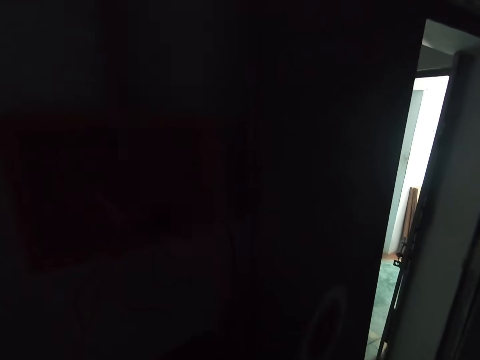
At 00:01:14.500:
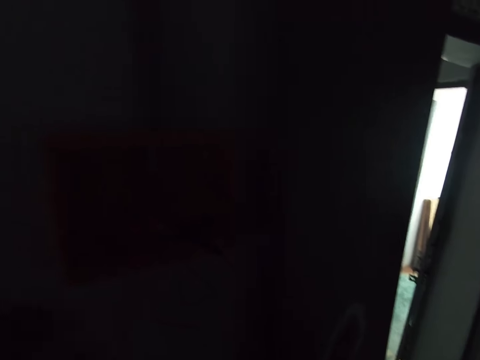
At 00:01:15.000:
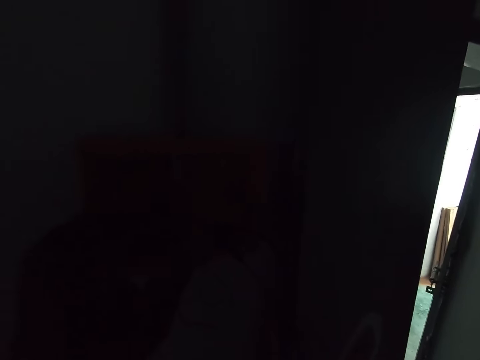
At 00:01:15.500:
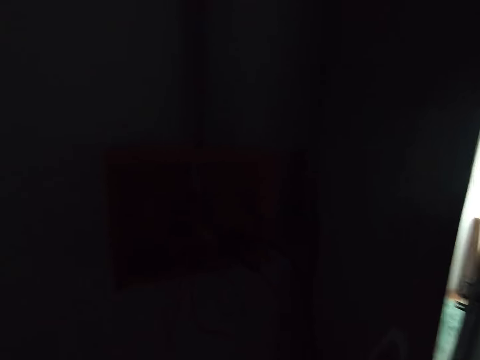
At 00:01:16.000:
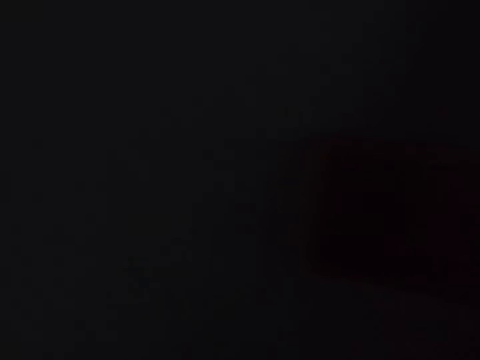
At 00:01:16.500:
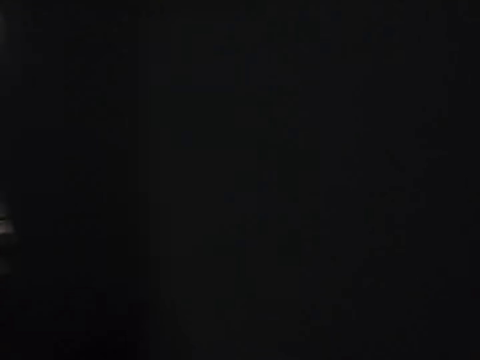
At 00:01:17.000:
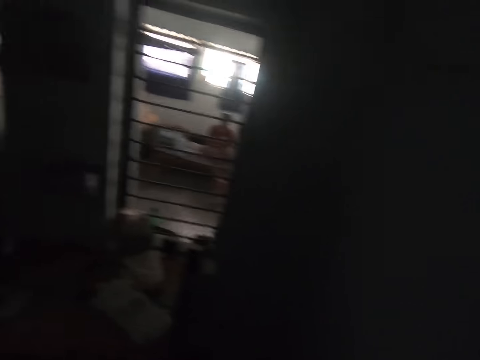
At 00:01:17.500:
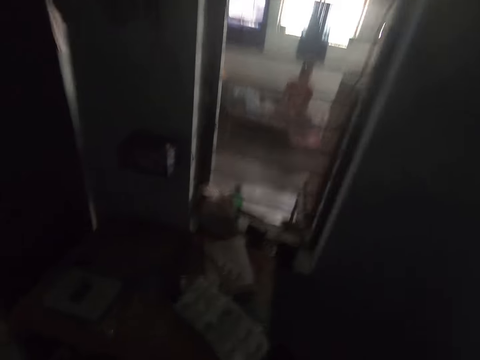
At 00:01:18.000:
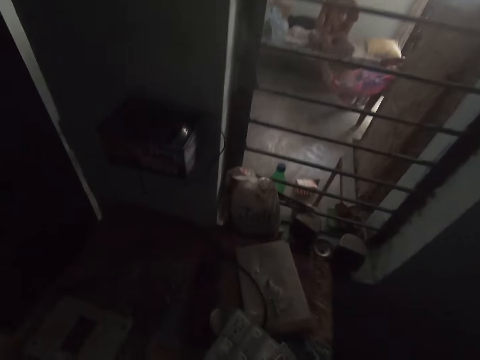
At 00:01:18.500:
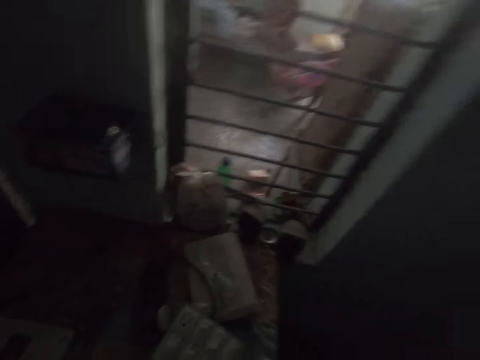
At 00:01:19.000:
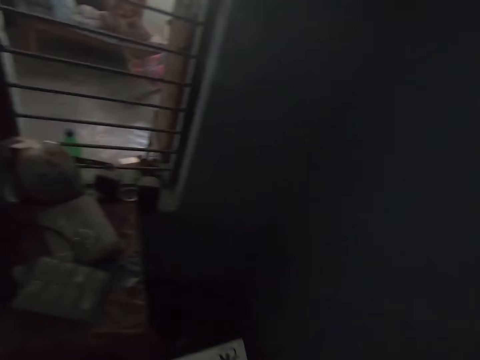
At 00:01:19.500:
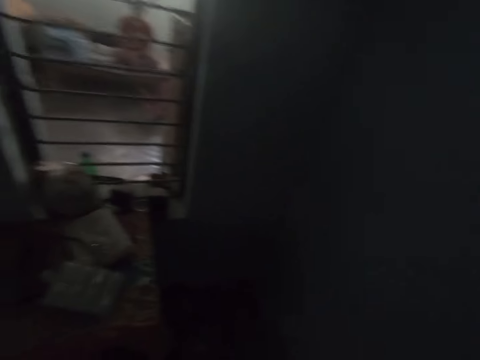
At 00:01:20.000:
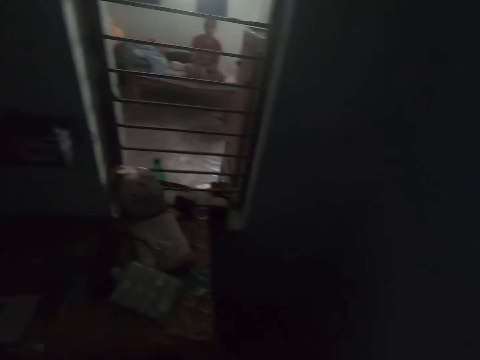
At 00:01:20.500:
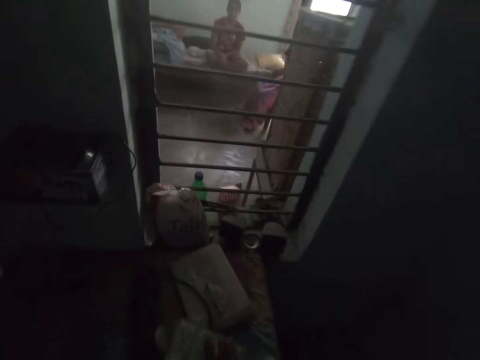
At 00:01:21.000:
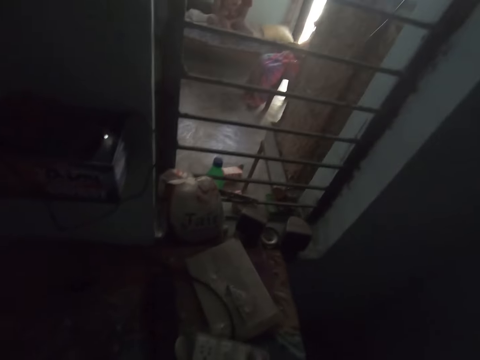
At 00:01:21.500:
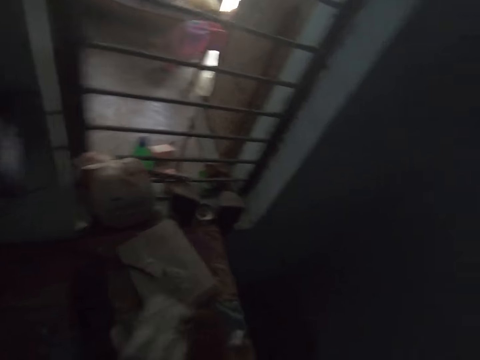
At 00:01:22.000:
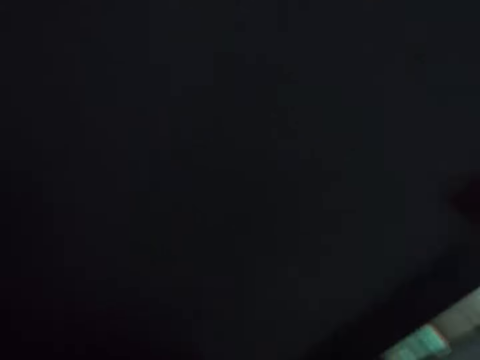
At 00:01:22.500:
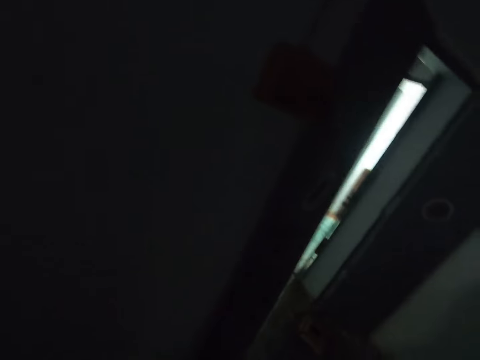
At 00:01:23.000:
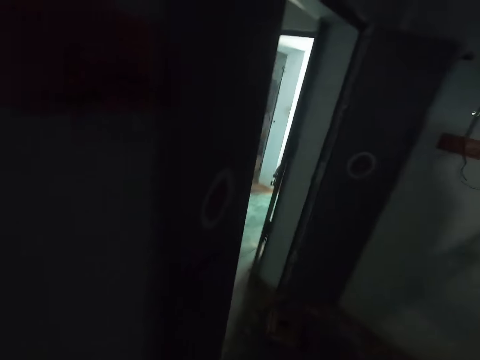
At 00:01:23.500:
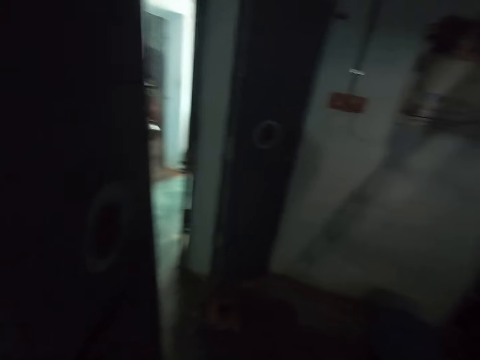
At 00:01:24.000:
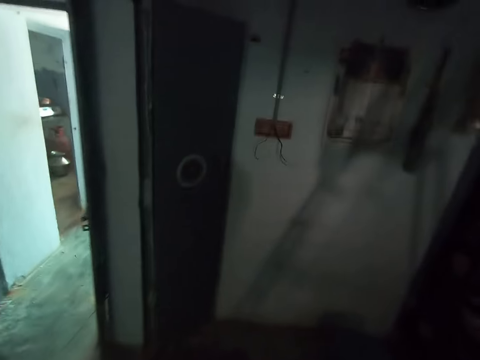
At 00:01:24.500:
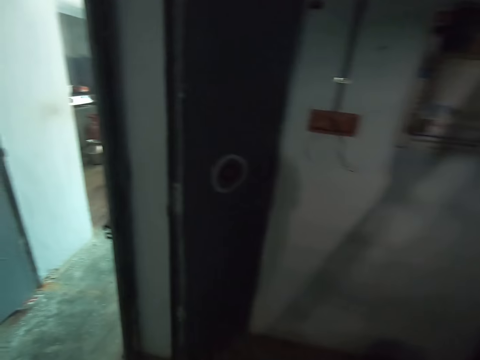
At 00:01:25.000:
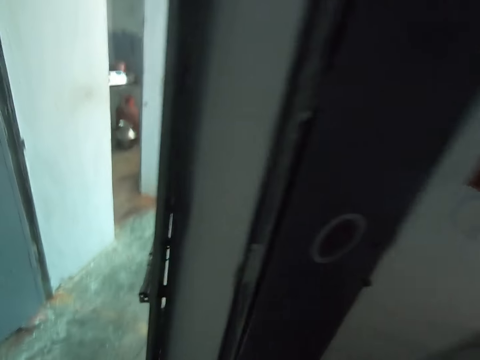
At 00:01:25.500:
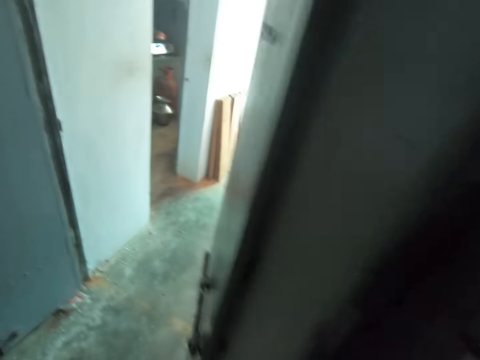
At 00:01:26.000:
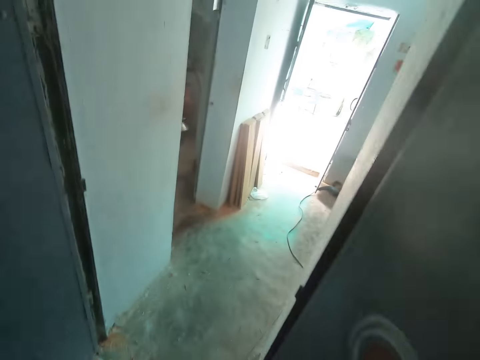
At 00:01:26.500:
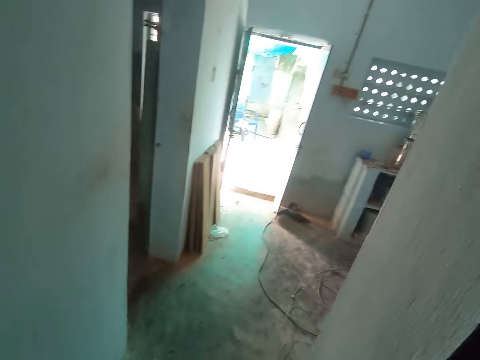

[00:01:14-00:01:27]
The camera wearer walks towards the room window. They pick up an electric switch from the table on the window. They walk in a room. They walk to another room.

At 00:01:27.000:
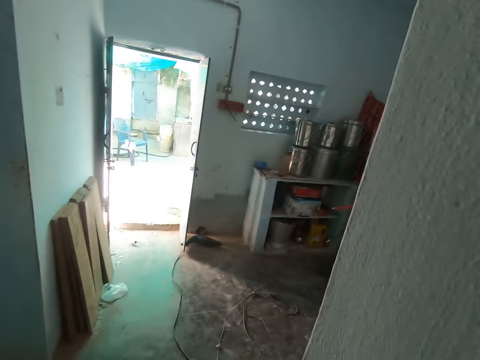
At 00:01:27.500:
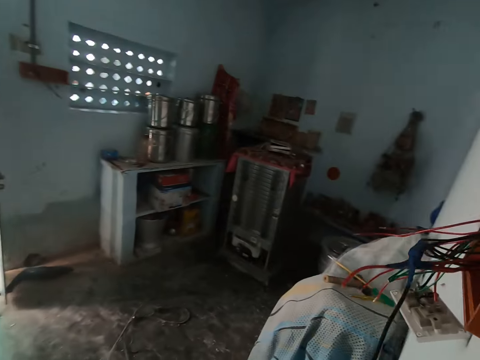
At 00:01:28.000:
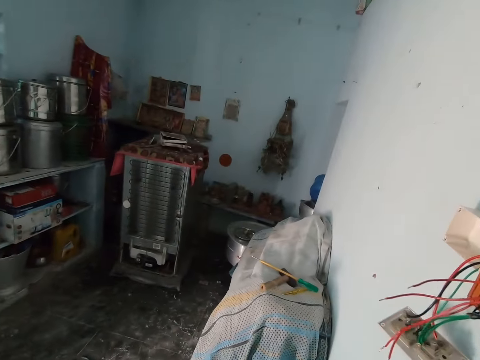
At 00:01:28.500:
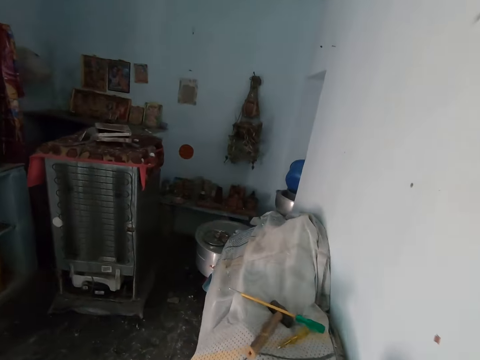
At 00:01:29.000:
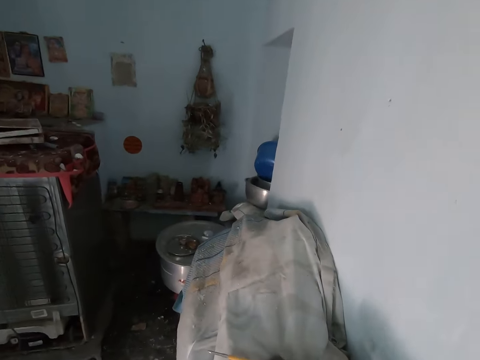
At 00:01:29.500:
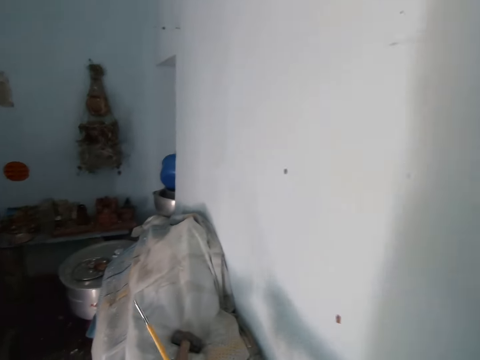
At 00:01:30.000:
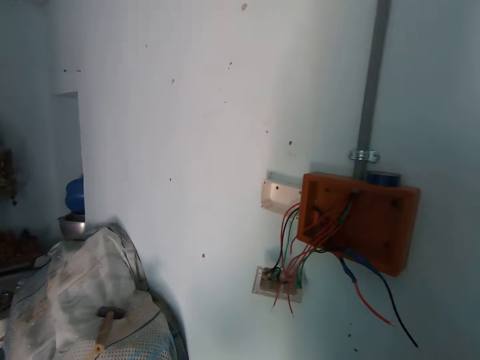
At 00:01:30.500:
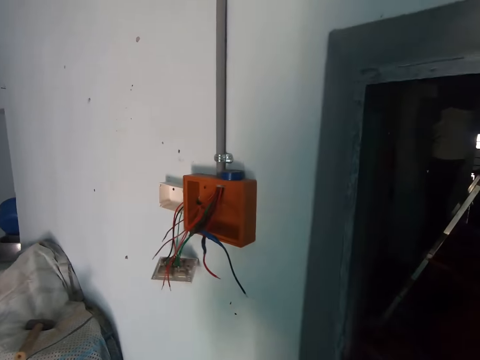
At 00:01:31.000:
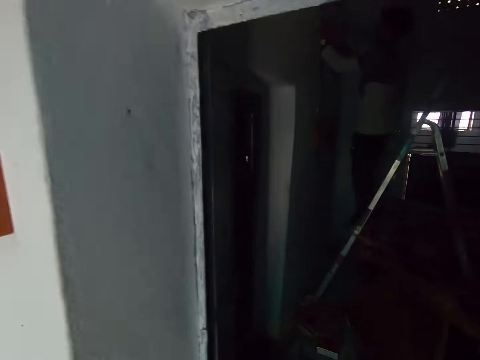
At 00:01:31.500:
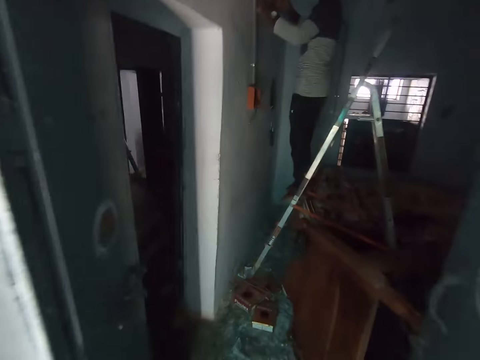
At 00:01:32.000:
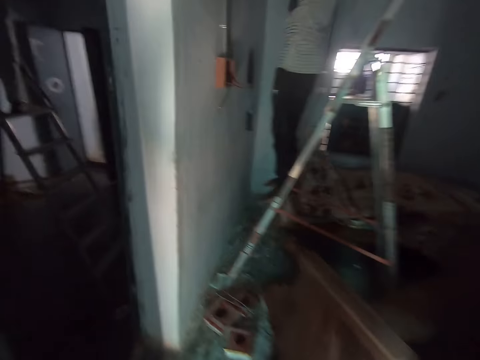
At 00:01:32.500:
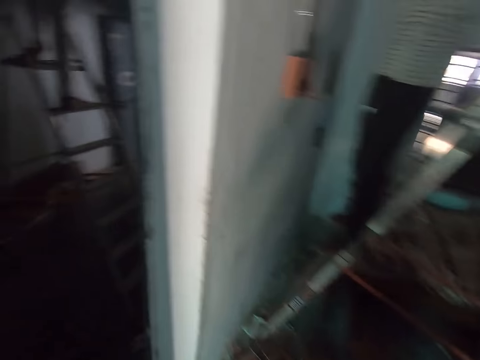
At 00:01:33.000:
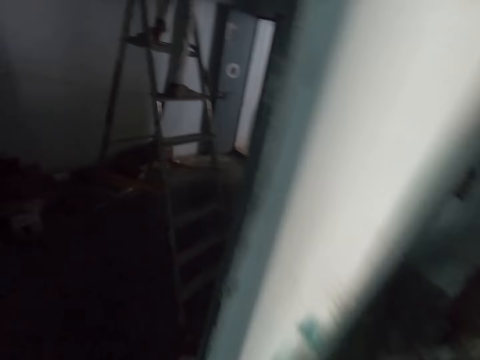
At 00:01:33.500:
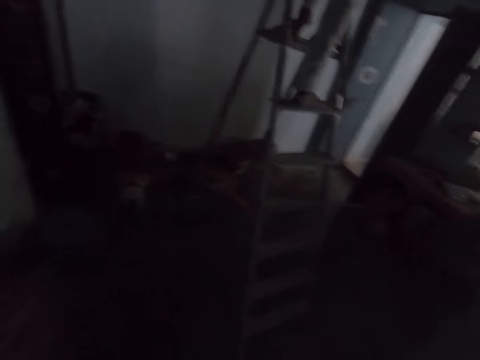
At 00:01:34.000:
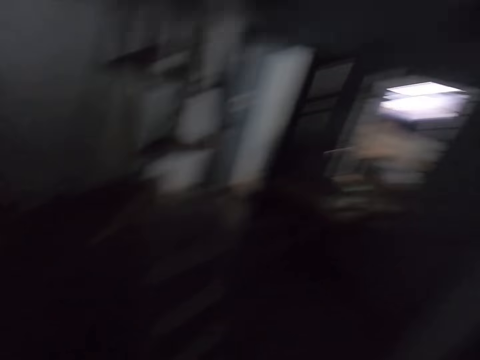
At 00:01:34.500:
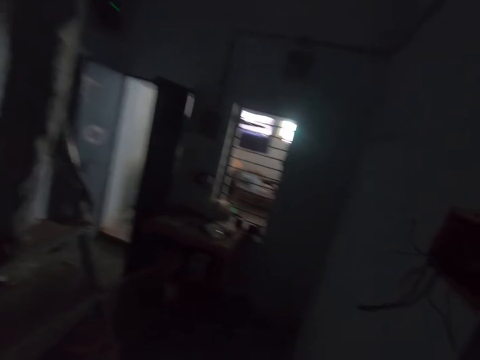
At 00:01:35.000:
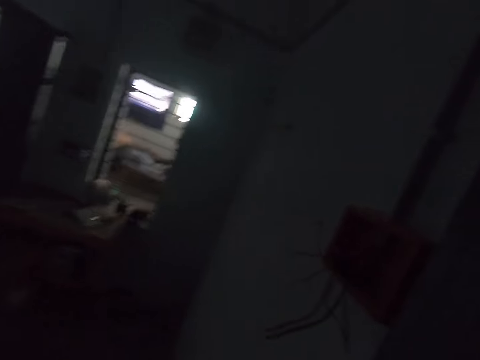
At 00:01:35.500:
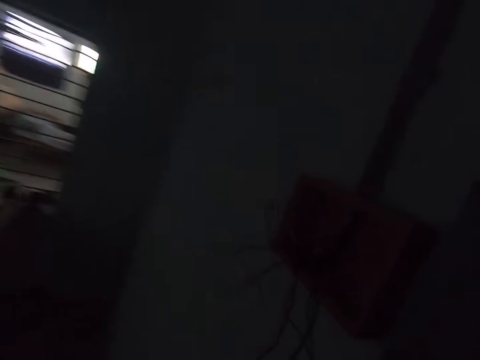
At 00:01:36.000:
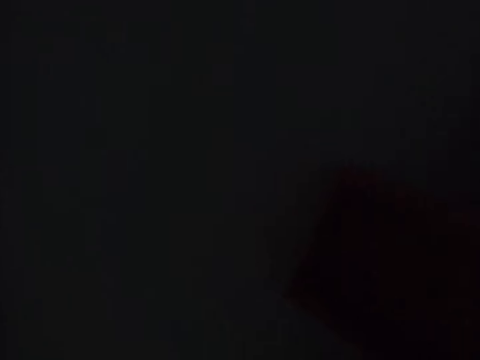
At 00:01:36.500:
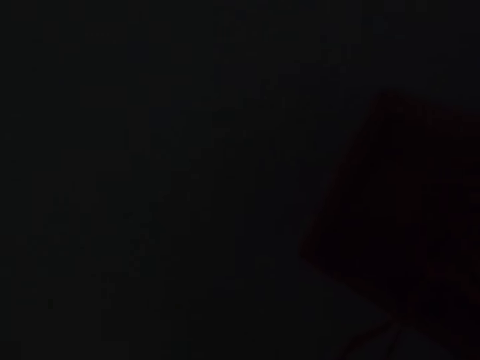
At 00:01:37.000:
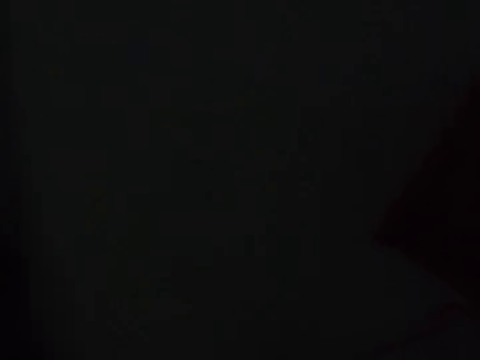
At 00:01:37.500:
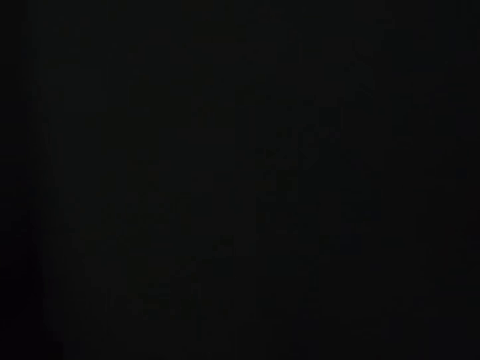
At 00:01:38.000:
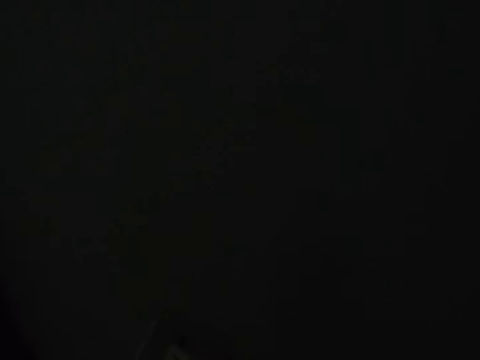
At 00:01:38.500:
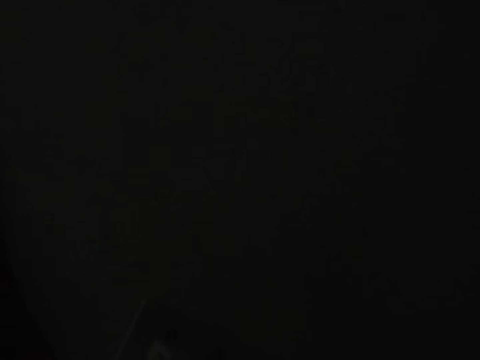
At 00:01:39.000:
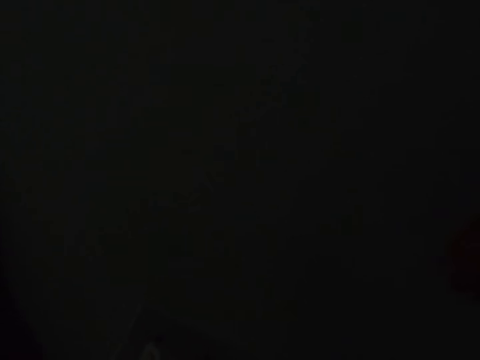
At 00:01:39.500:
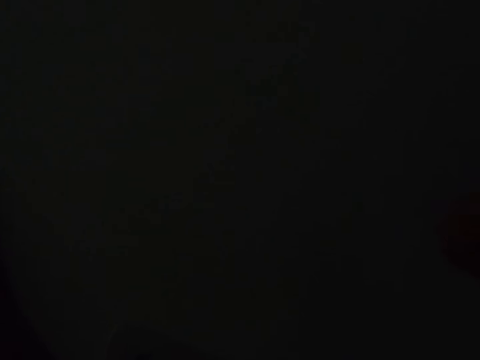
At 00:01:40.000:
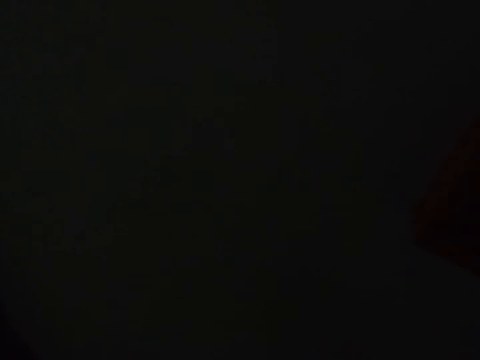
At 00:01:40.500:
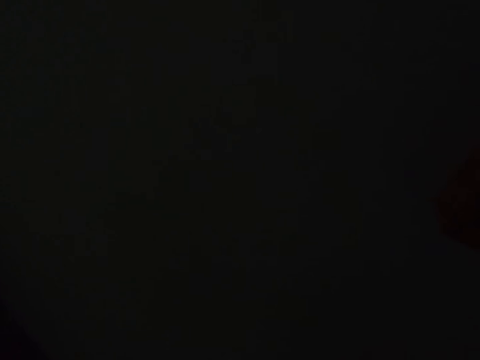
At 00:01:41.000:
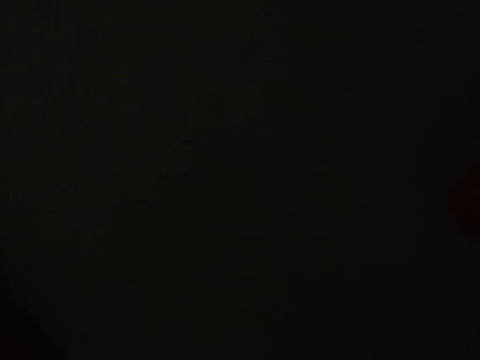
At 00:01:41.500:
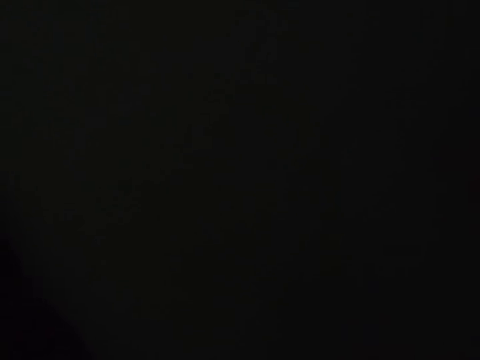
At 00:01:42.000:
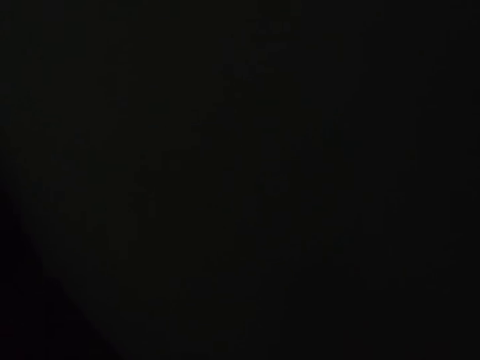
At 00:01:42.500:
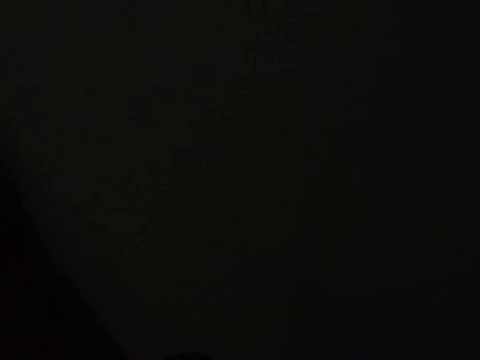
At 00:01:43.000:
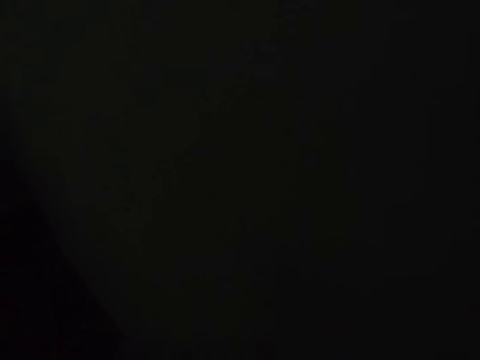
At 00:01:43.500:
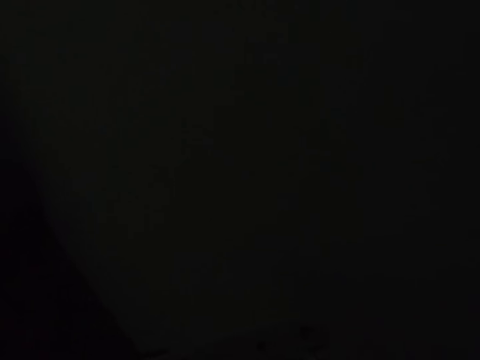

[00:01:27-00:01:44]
The camera wearer picks up an electric tester screwdriver from a stand in the room. They carry the stand to the other room. They walk in a room. They stand along the electric box in the other room. They loosen the switch screws.
